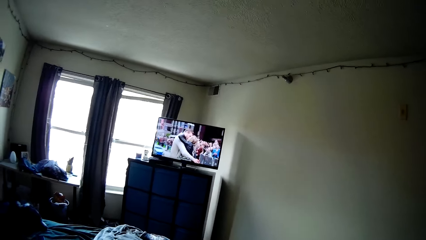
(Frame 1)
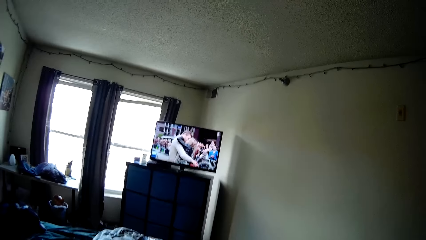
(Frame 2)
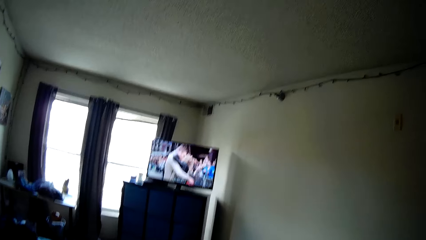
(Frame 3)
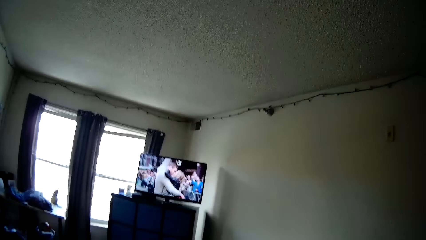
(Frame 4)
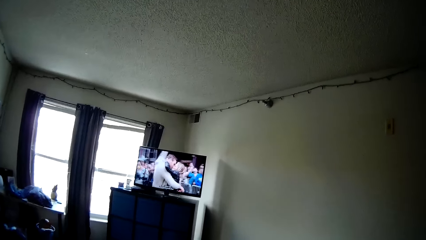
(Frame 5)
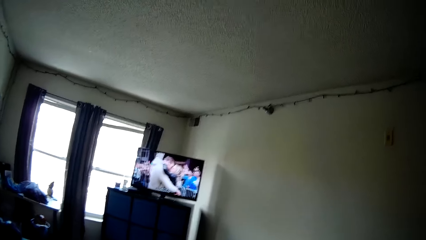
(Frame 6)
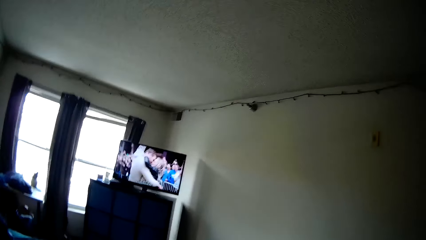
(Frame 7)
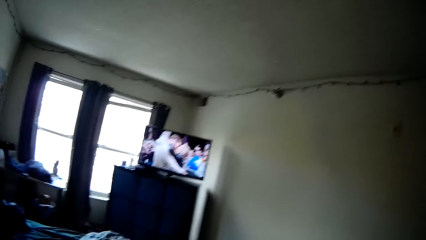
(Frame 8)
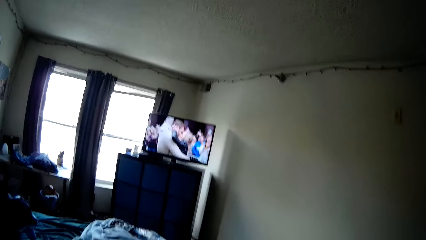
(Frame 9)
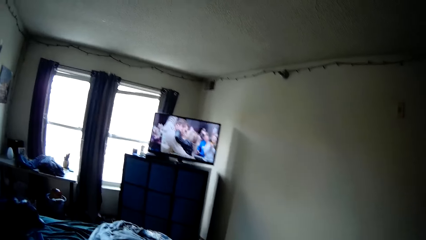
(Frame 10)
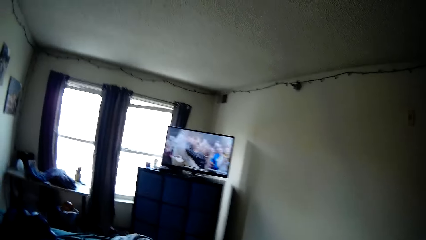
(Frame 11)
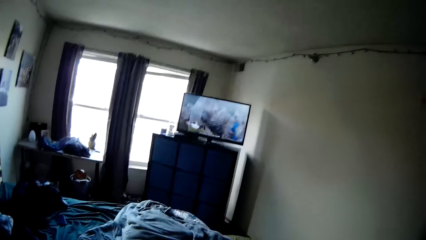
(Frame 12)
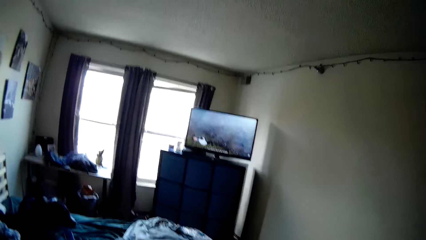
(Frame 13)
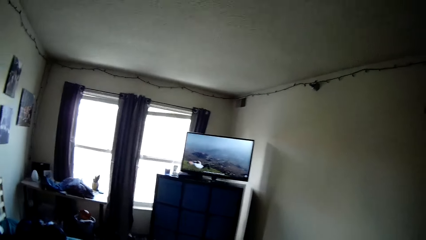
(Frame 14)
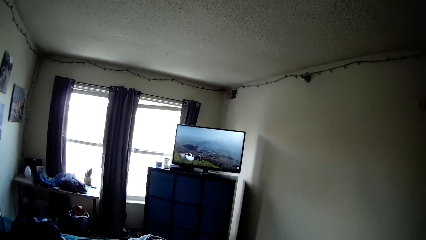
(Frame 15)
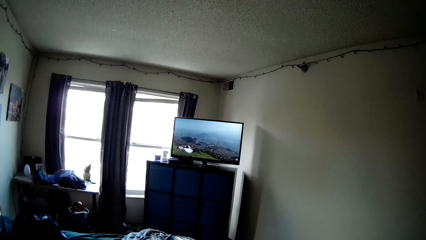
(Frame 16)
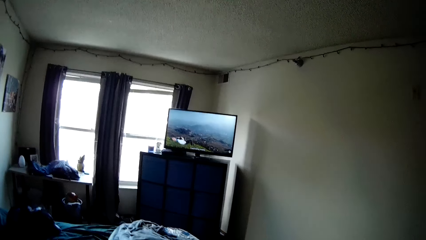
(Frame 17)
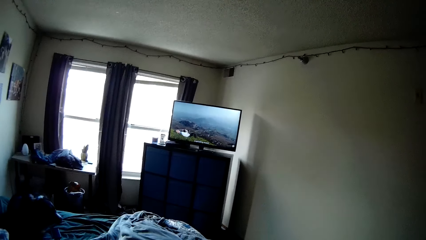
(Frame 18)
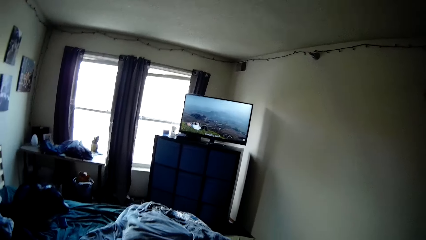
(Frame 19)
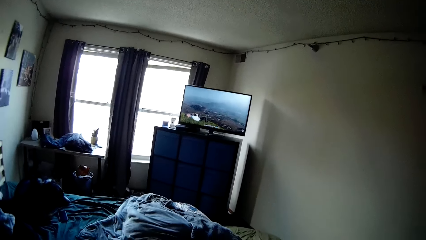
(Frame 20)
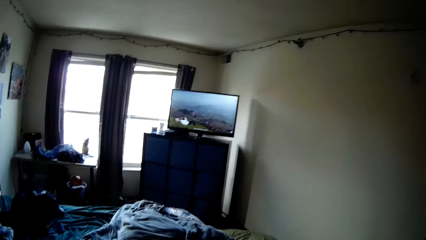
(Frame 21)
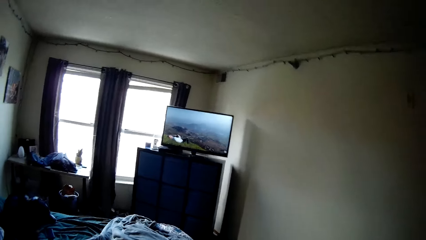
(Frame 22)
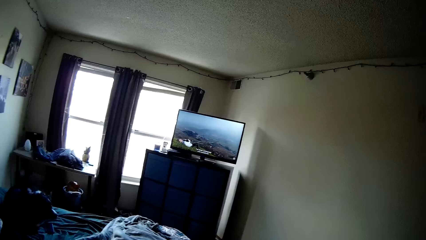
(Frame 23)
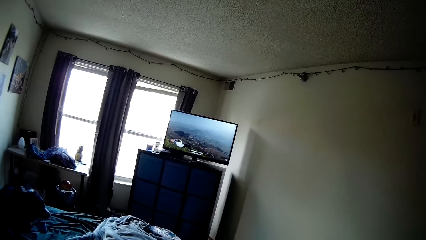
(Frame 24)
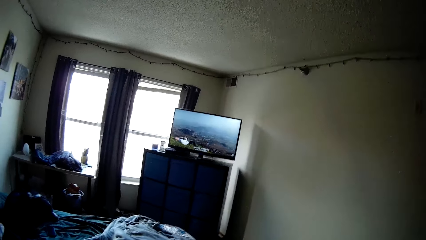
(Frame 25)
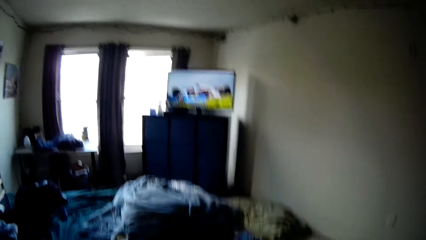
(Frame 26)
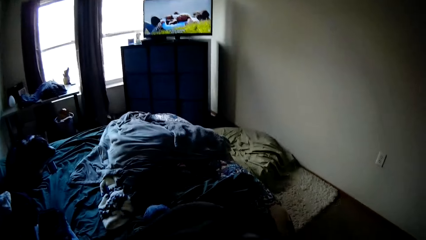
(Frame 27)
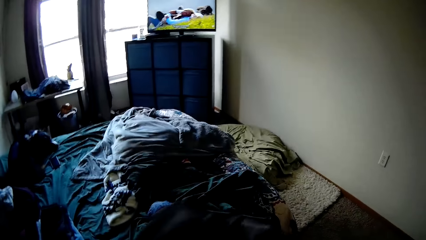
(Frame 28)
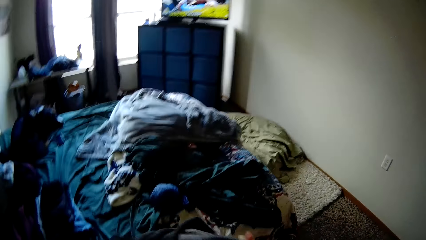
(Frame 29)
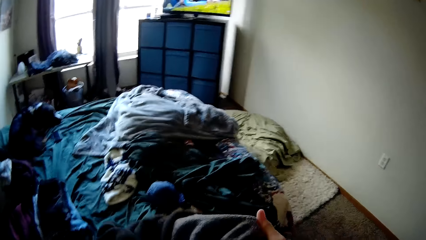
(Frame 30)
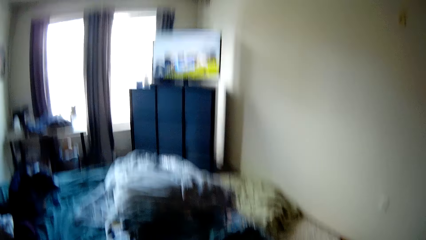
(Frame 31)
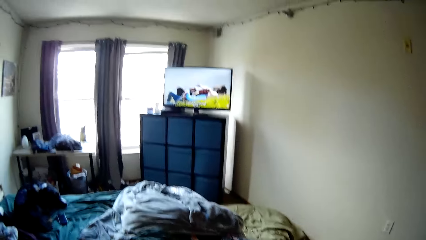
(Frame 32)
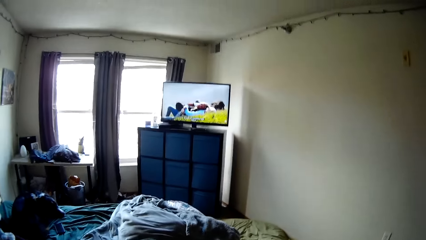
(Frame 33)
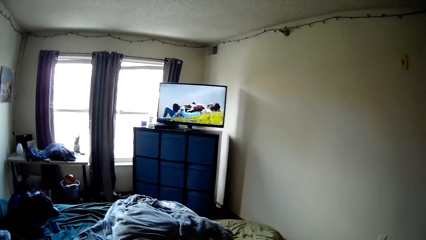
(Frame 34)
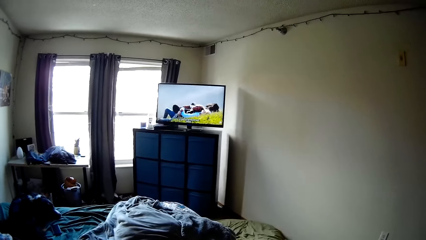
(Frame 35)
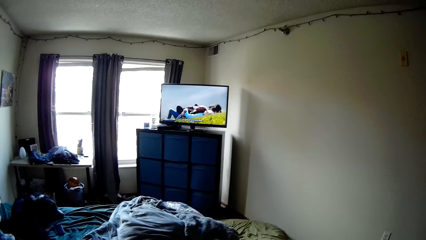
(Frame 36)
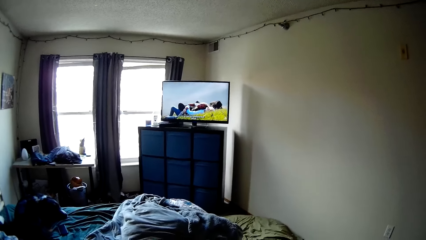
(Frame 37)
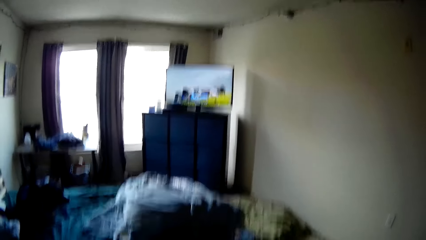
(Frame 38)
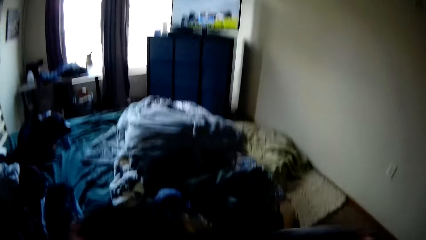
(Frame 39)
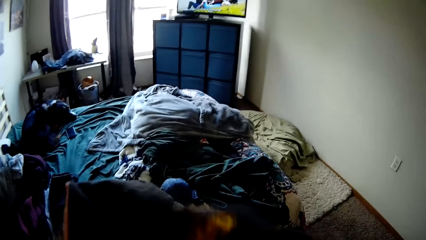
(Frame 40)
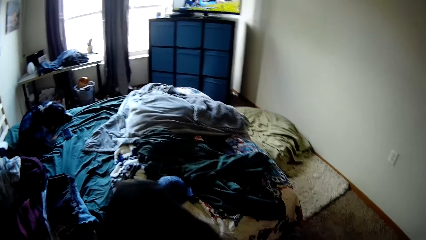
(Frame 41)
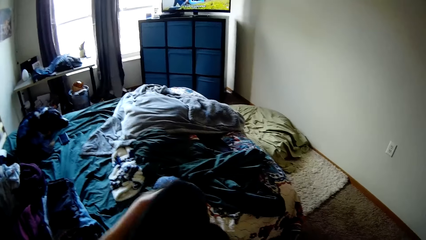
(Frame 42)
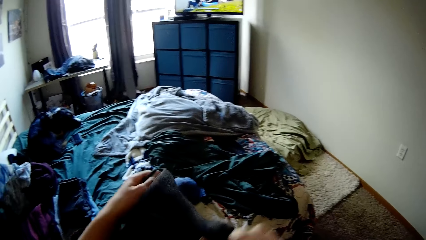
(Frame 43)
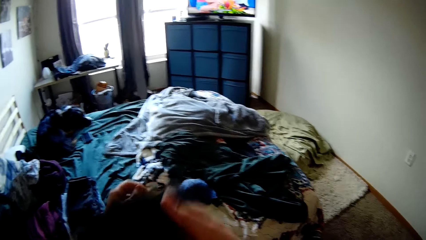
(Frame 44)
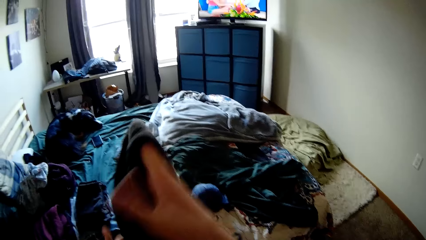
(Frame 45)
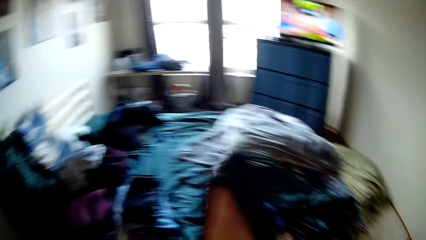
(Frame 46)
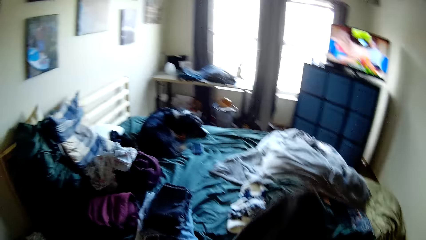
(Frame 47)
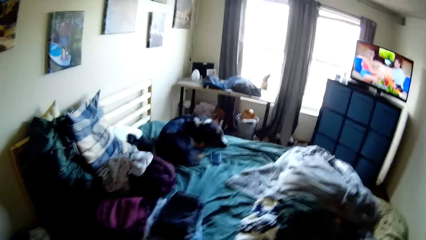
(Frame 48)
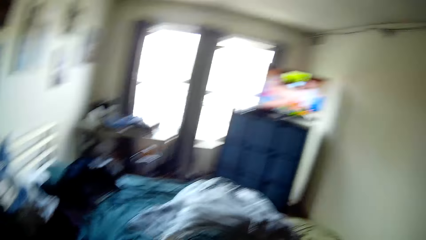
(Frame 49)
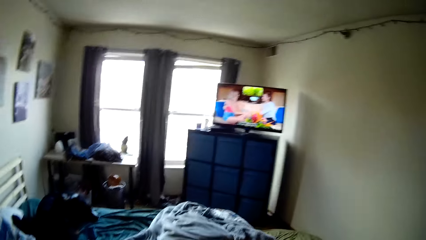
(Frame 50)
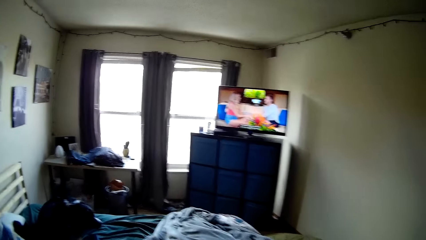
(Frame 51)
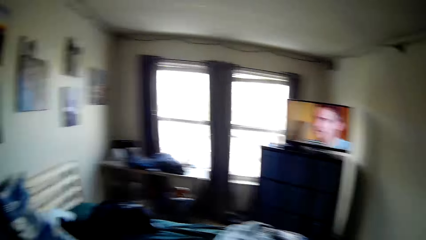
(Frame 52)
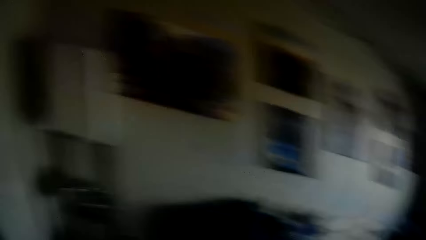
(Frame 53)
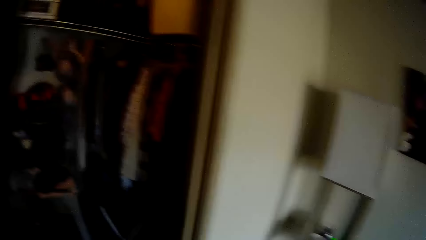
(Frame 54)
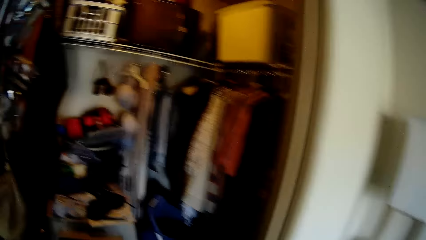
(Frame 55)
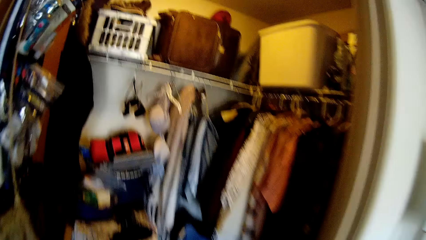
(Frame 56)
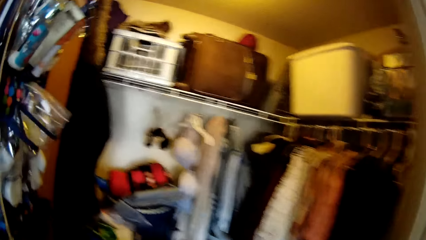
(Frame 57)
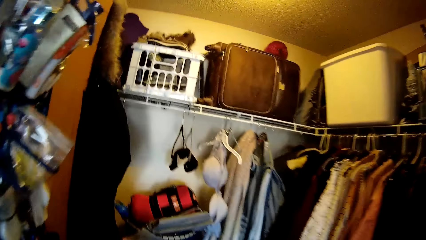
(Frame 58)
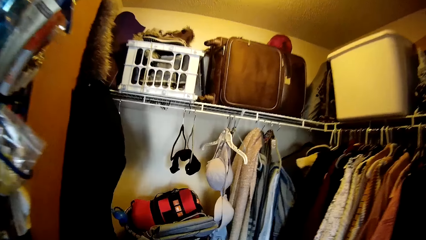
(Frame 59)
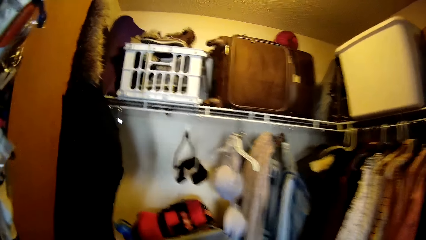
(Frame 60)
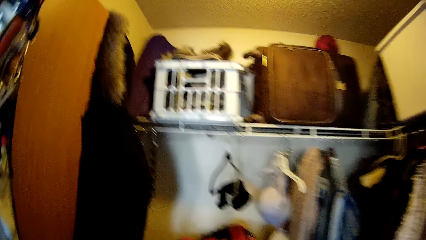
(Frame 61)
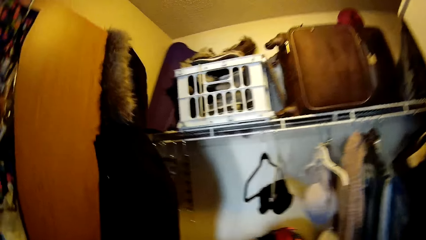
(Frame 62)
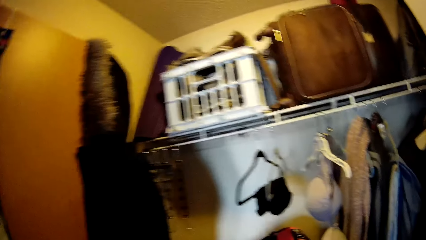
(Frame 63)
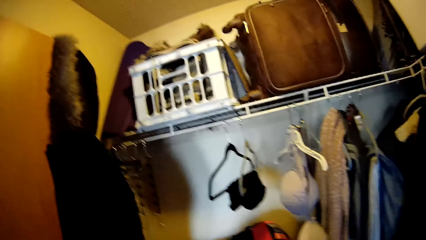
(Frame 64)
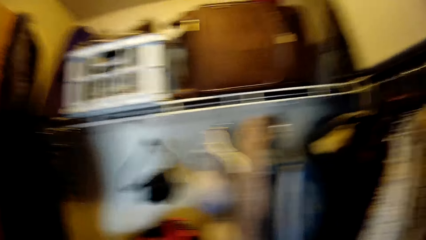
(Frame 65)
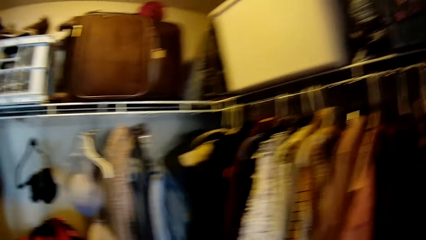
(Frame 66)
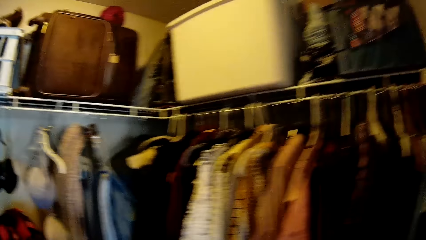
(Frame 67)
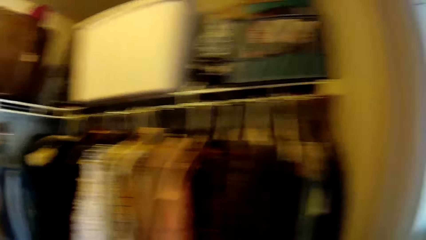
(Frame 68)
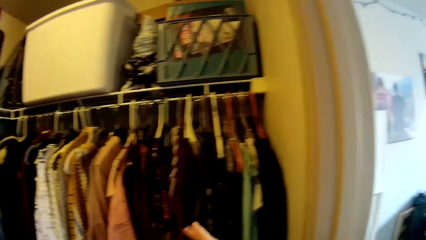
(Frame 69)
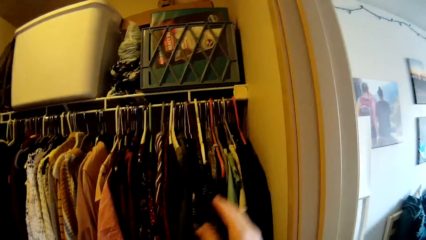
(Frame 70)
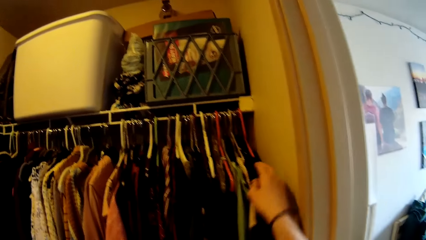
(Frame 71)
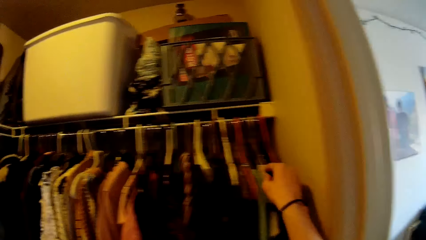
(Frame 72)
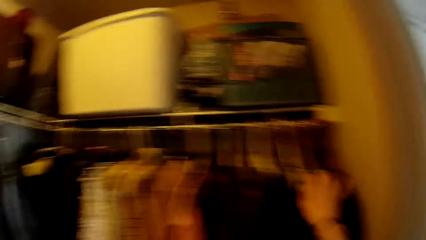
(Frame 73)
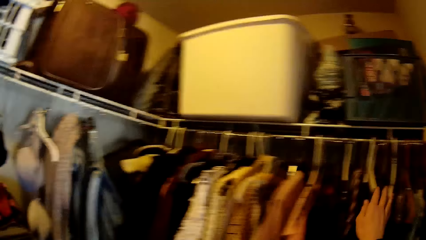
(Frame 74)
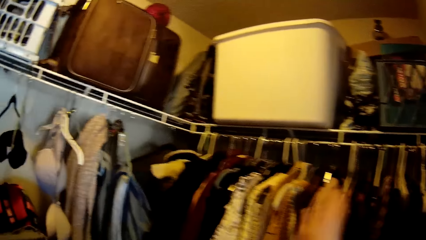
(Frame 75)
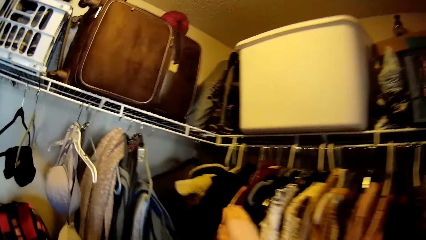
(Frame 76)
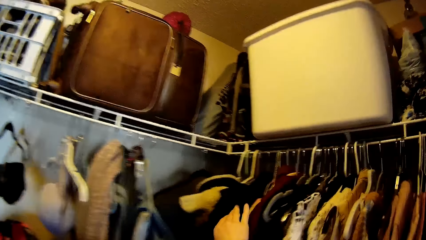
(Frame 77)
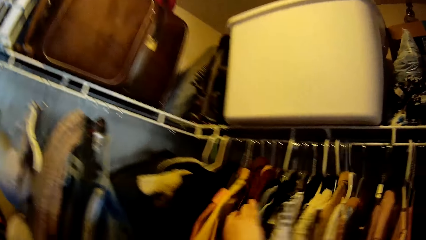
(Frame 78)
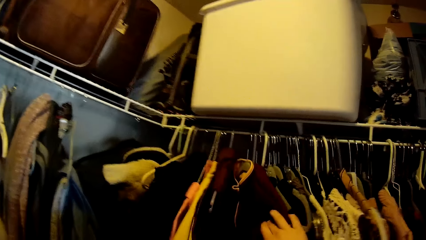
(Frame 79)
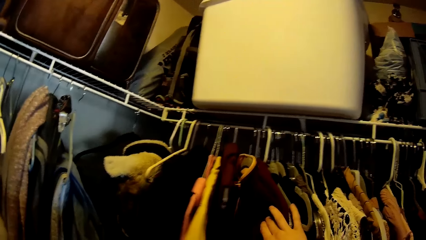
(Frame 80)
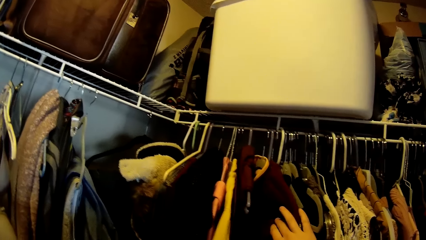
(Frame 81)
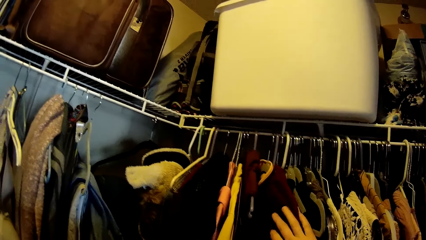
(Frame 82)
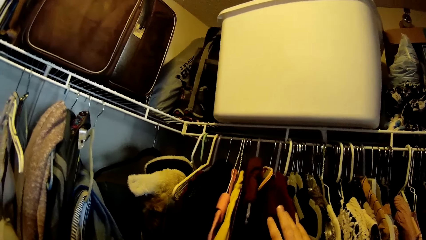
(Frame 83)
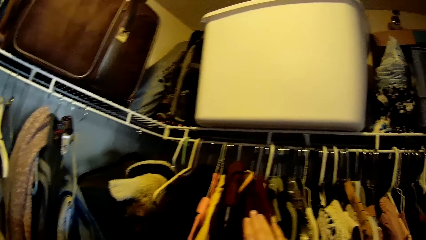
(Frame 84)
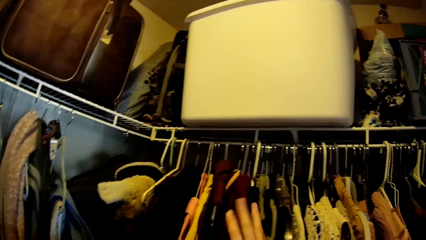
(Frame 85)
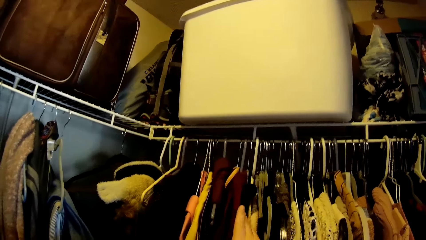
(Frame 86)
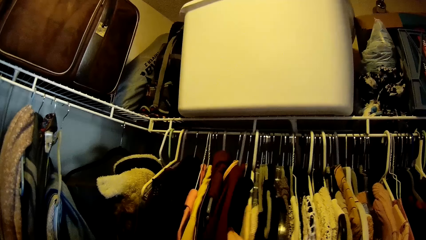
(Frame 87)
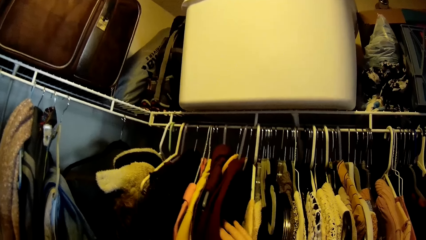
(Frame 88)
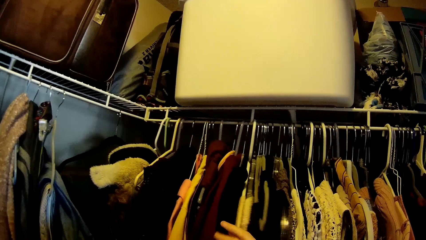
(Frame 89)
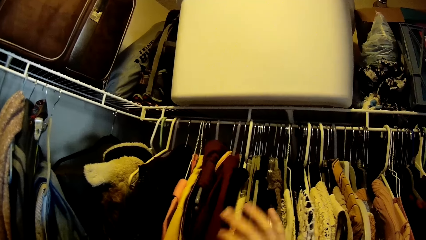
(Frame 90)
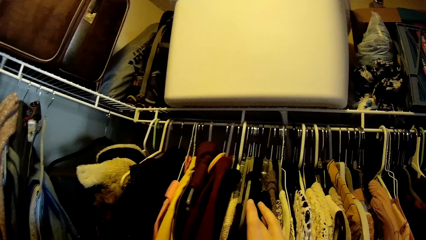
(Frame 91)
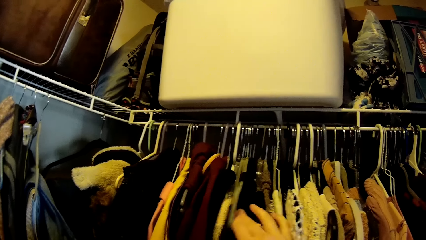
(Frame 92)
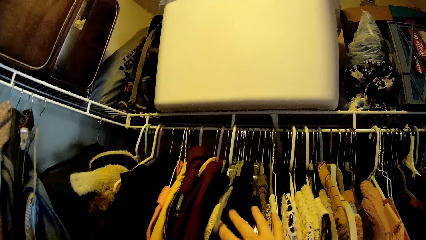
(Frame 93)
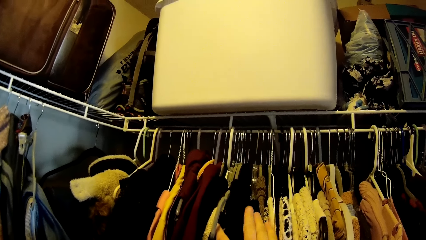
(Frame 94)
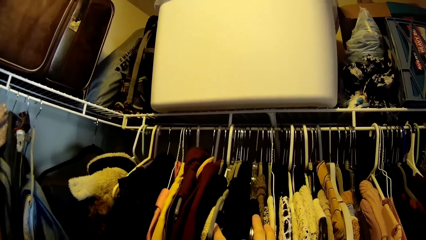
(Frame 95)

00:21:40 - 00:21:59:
The camera wearer smooths the pair of joggers. They stretch the cloth. They turn to the wardrobe. They stare round in the wardrobe. They hold clothes on hangers in the wardrobe. They look for a cloth hanger on the closet rack.
